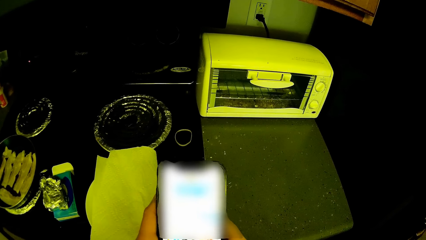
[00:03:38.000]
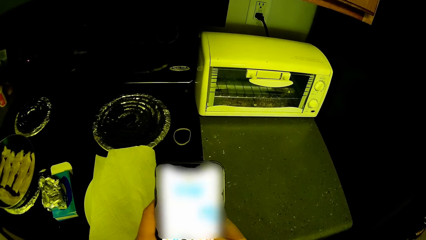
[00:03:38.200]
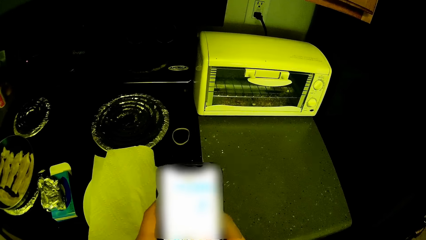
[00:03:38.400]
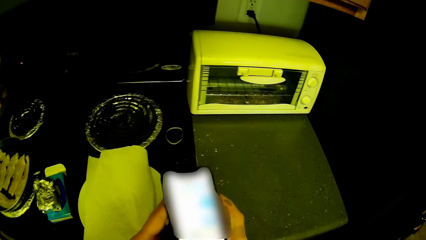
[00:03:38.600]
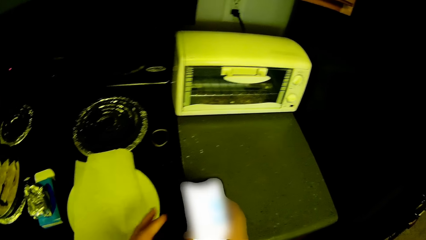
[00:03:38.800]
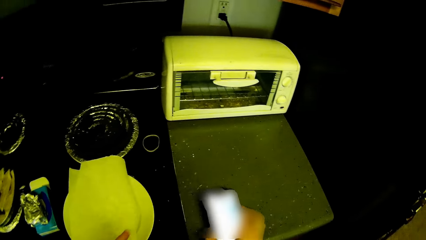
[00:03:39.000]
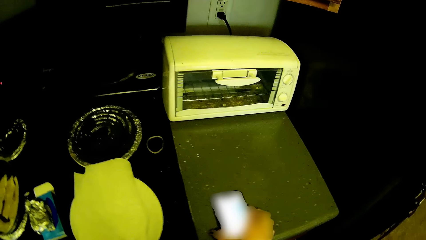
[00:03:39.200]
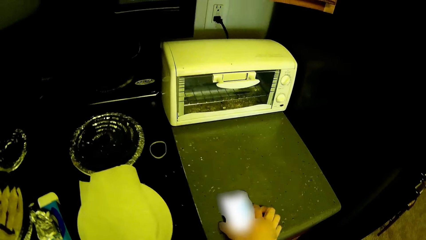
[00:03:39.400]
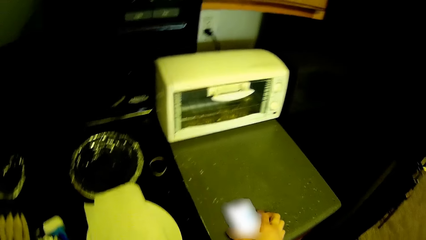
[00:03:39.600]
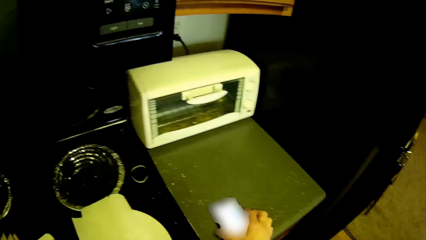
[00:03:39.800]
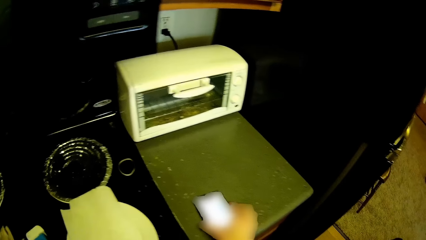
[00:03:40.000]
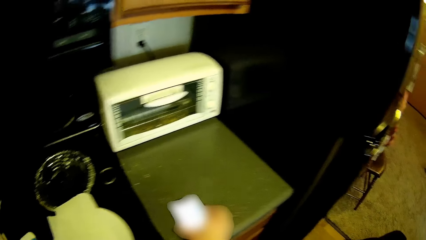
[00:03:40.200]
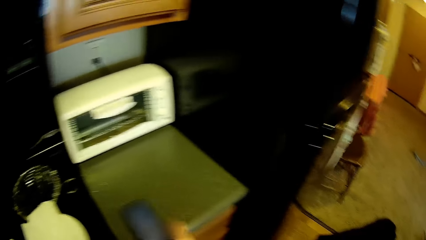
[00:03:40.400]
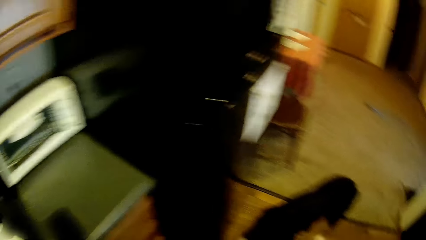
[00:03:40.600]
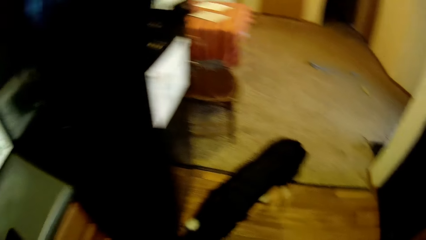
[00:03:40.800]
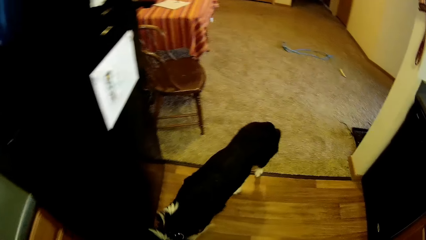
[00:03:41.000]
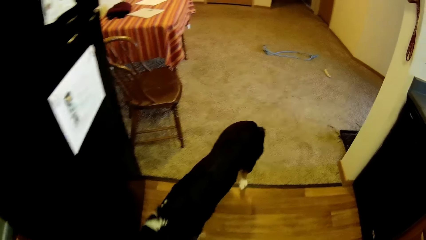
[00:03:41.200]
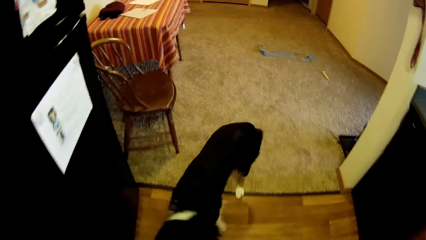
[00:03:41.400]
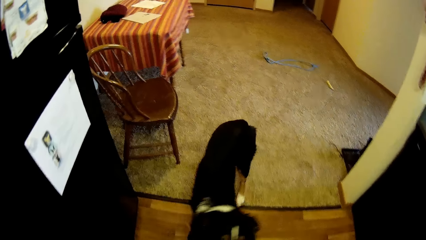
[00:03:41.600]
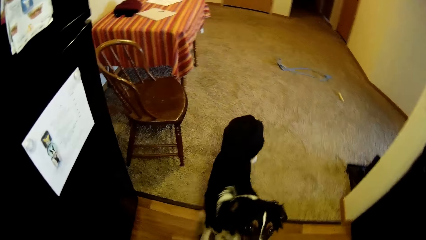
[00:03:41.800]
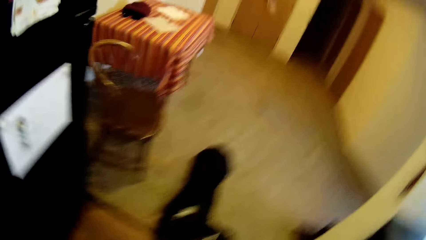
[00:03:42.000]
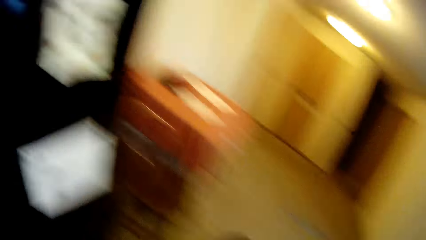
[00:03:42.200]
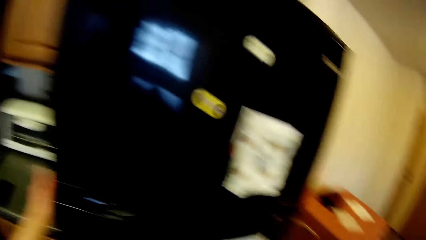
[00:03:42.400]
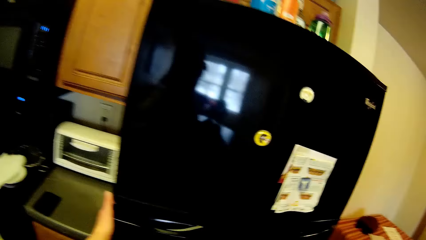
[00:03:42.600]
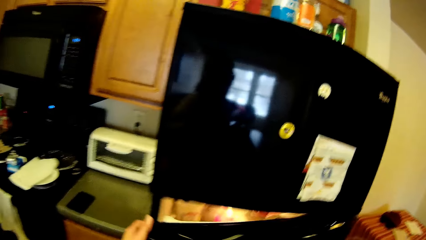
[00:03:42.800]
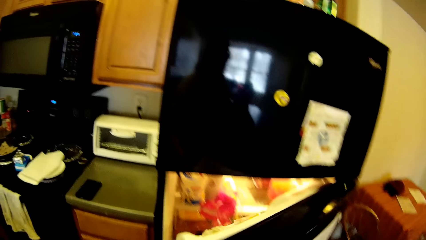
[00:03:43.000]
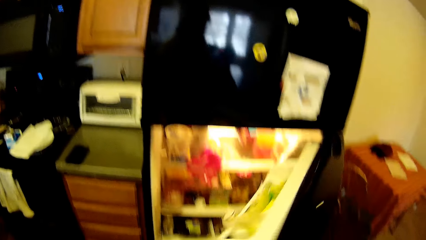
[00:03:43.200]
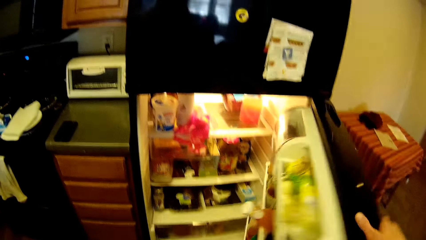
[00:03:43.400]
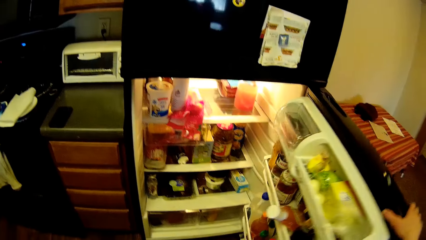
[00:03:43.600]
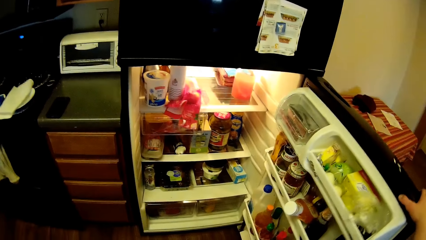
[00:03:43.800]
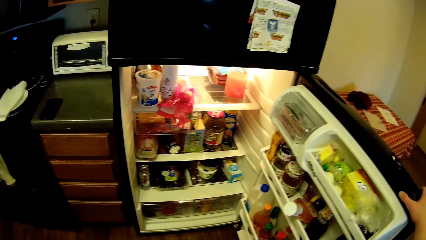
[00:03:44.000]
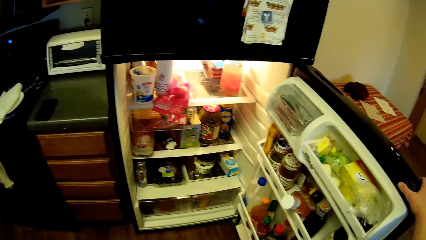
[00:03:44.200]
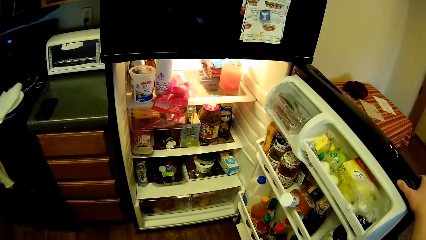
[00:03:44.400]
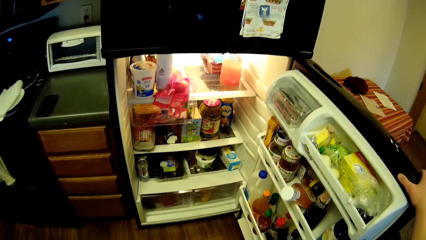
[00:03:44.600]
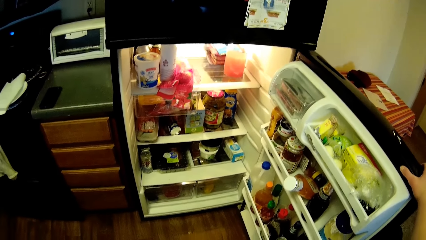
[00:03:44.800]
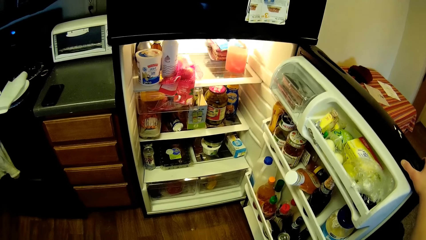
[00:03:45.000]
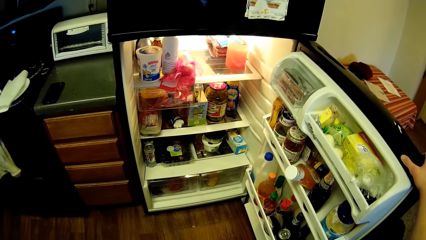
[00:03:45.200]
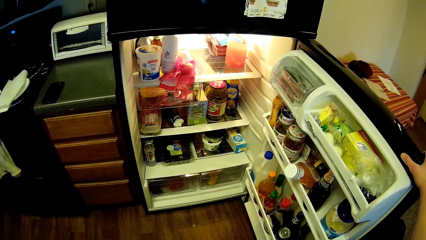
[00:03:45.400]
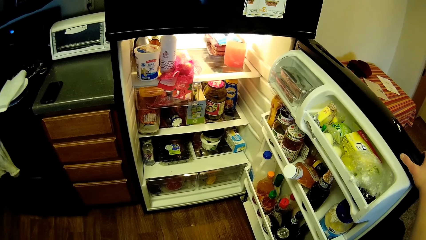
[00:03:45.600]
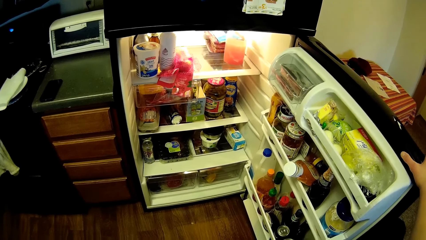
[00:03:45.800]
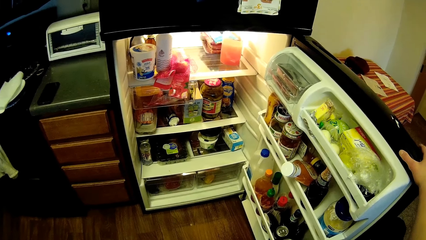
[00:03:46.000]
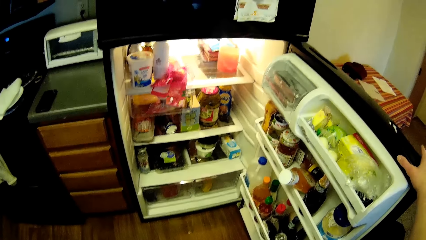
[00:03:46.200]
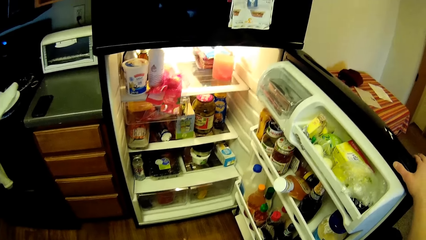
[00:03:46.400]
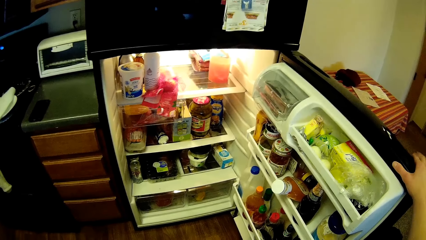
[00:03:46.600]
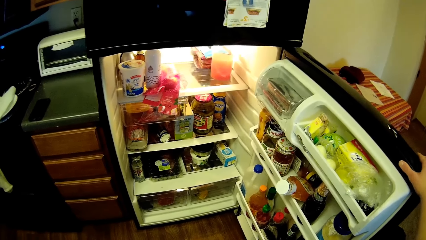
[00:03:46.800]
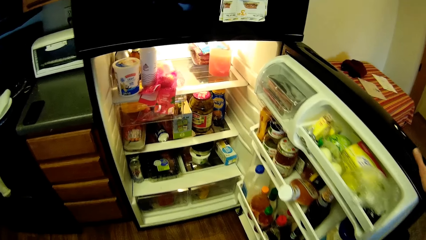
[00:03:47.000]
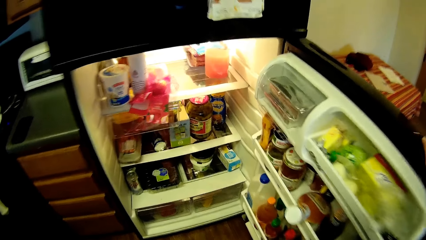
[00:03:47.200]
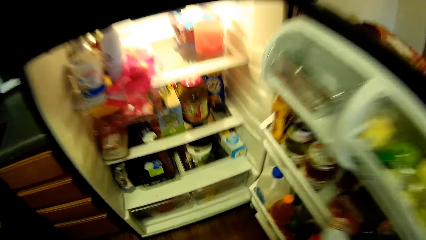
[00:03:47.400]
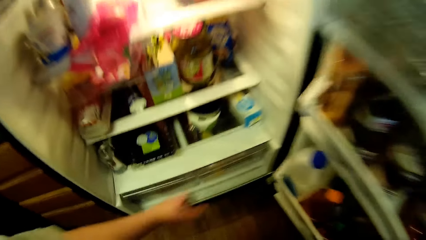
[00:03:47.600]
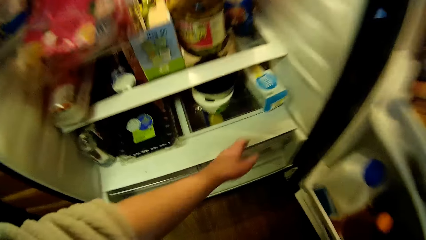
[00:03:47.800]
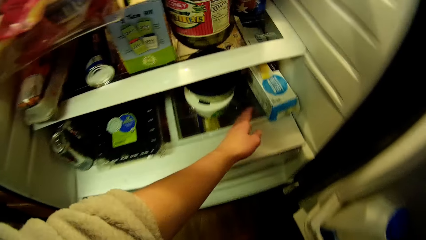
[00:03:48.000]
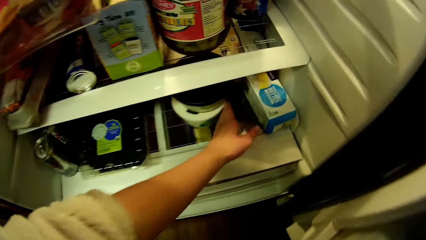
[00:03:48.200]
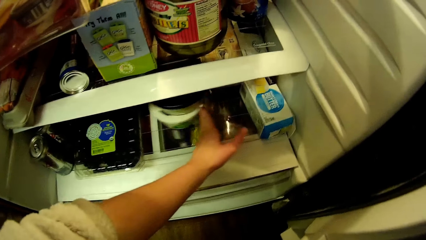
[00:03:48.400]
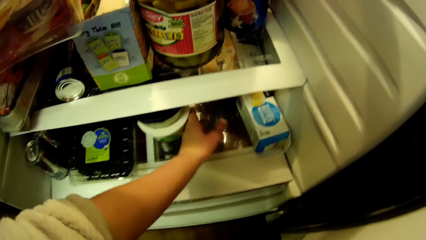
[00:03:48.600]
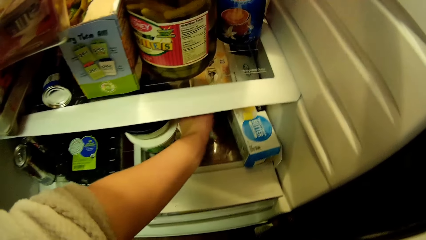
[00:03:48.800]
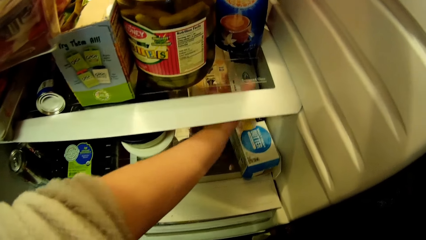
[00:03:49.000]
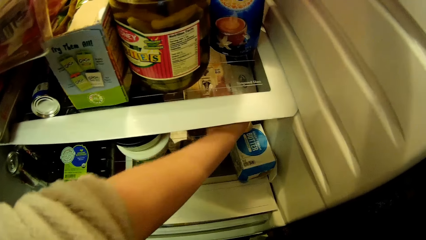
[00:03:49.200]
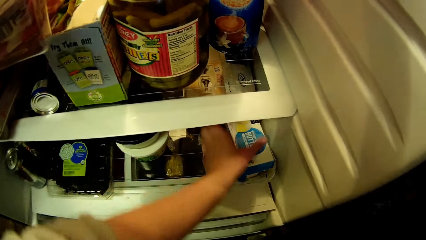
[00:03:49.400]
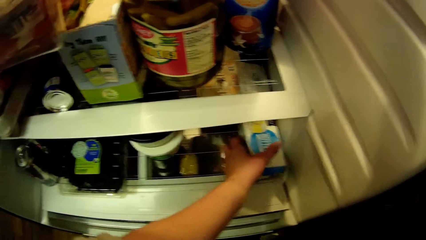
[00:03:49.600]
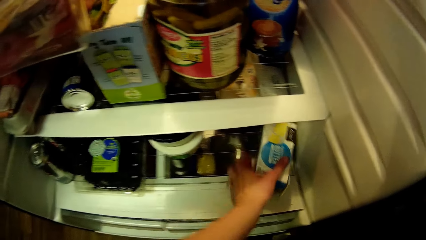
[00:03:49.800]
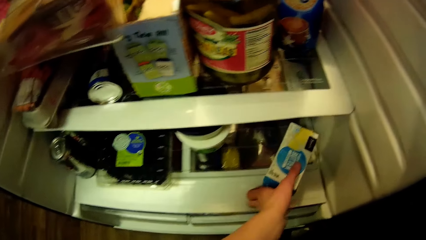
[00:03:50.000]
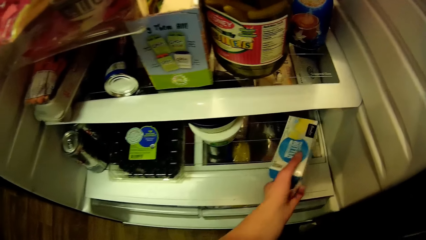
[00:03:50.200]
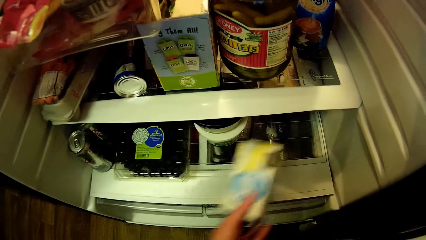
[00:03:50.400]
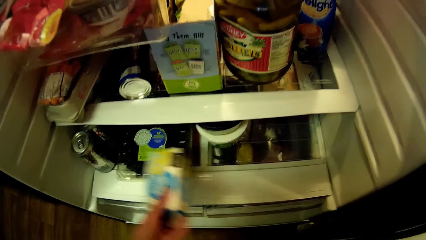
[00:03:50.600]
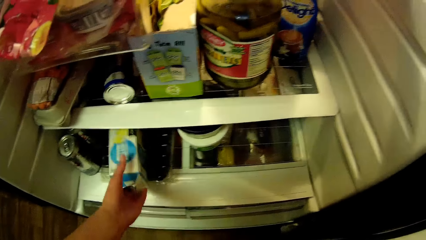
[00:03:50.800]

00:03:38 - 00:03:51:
The camera wearer puts the mobile phone on the kitchen slab with her right hand. The dog walks out of the kitchen. The camera wearer walks around the house. She opens the fridge with her left hand and holds the fridge door with her right hand. She picks up a pack of cream butter from the fridge with her left hand.

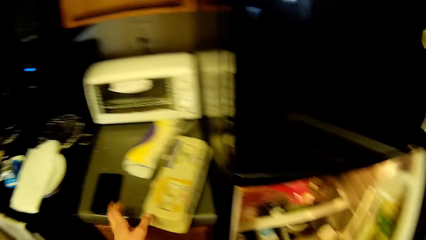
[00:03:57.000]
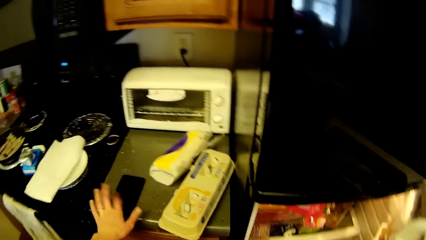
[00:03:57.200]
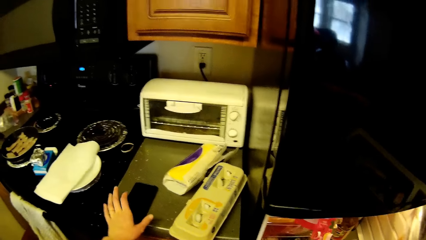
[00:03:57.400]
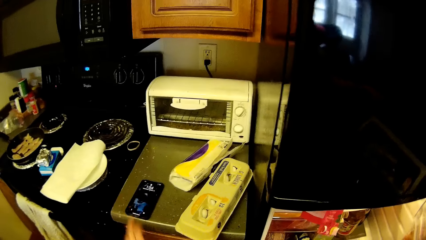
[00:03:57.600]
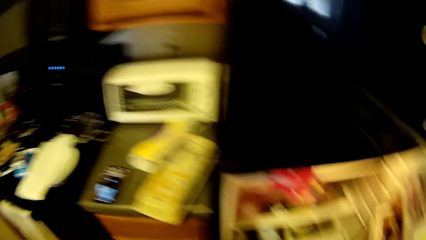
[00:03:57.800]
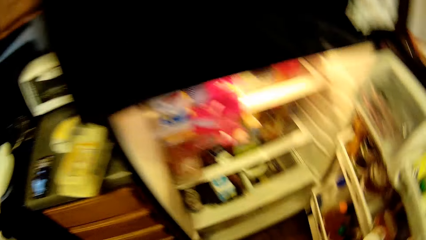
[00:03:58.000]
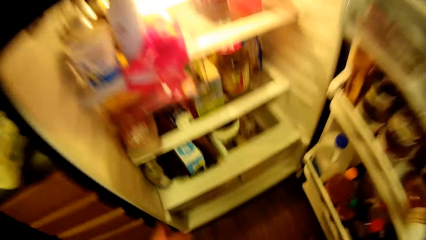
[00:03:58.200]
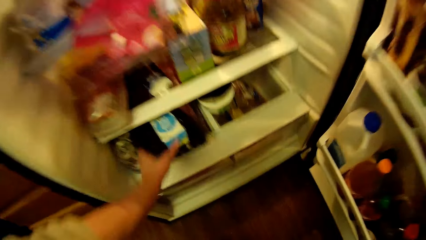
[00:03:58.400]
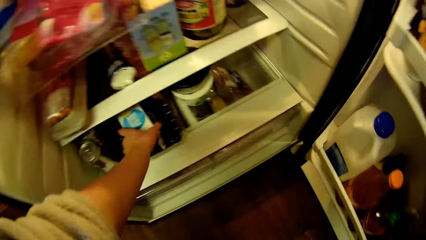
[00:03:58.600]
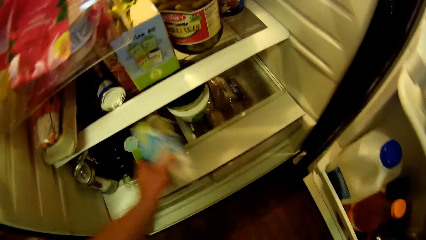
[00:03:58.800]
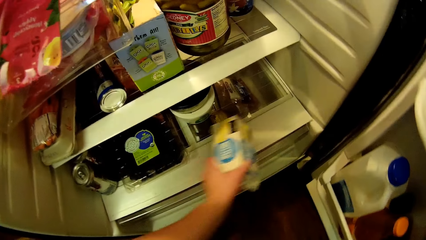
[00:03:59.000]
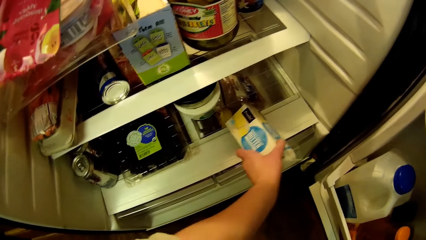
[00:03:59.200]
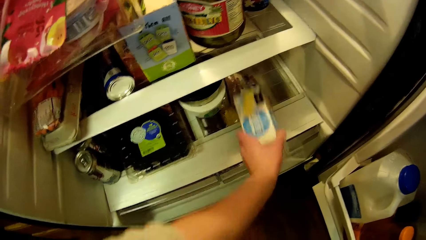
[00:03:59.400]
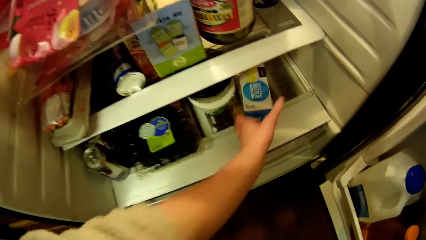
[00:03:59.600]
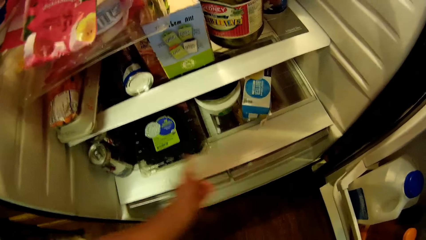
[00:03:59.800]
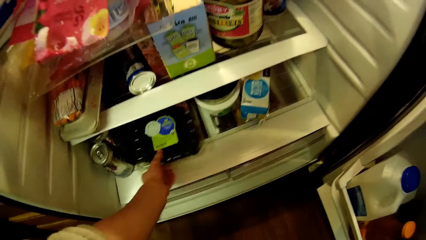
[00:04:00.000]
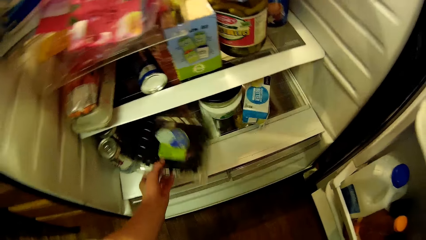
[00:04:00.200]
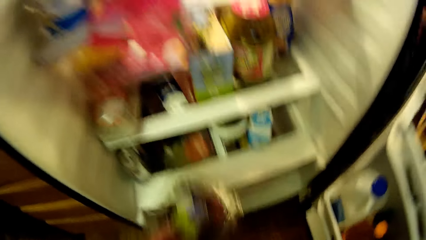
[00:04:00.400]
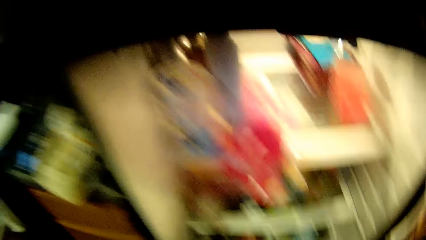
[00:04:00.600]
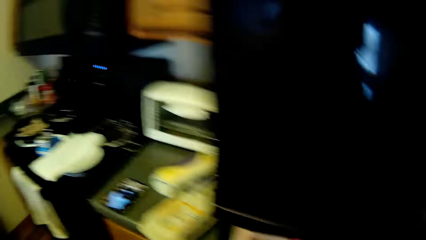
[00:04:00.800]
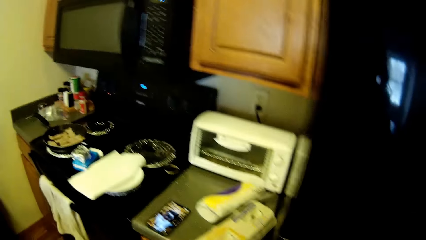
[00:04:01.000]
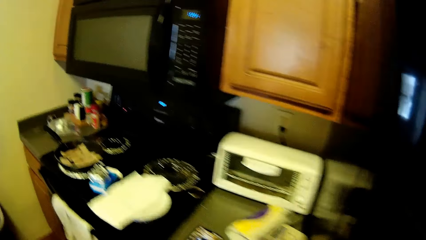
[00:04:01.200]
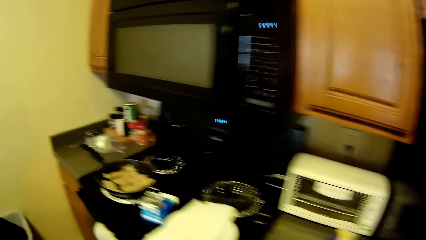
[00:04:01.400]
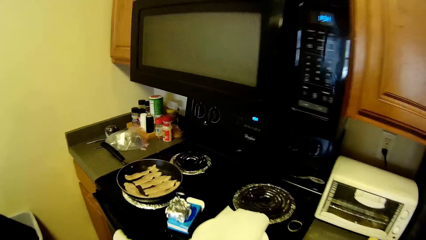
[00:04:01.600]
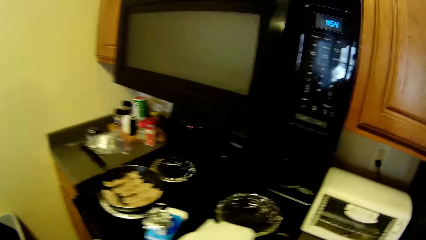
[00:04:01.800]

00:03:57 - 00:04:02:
The camera wearer taps the screen of the mobile phone with her left finger. She picks up the cream butter from the fridge with her left hand. She puts the cream butter in the fridge with her left hand. She carries a pack of berries from the fridge with her left hand.
